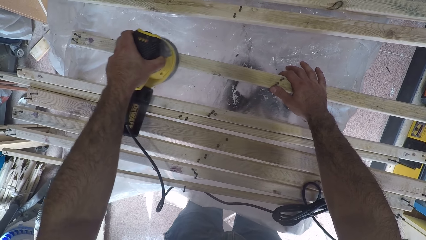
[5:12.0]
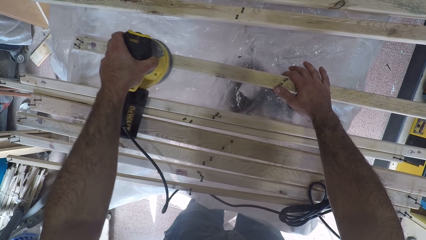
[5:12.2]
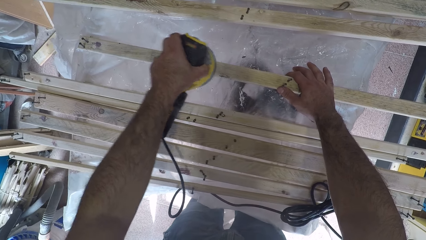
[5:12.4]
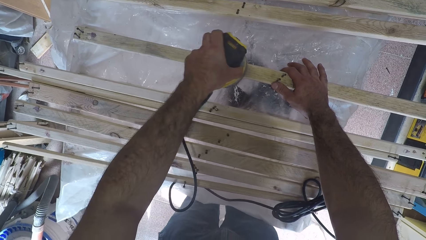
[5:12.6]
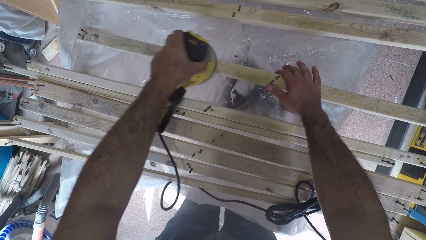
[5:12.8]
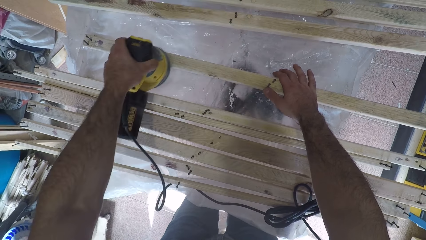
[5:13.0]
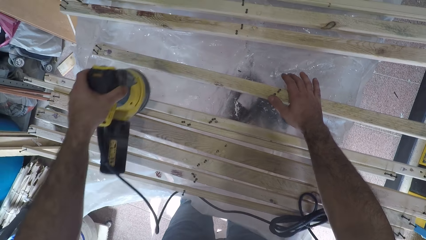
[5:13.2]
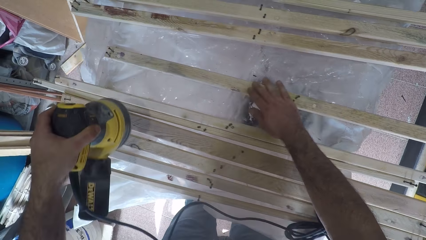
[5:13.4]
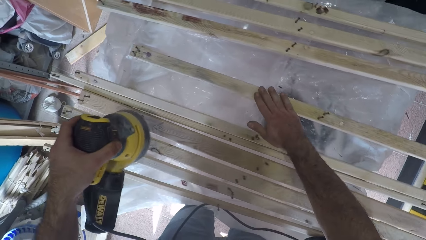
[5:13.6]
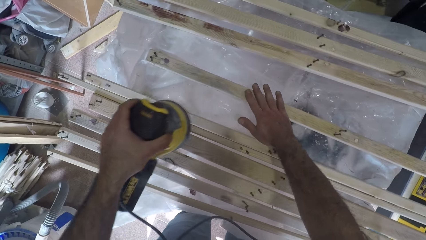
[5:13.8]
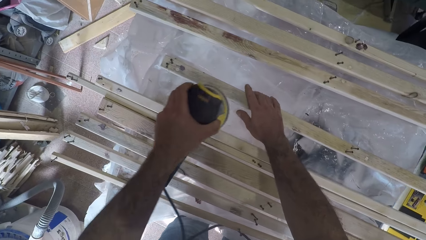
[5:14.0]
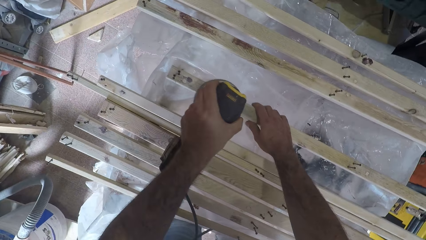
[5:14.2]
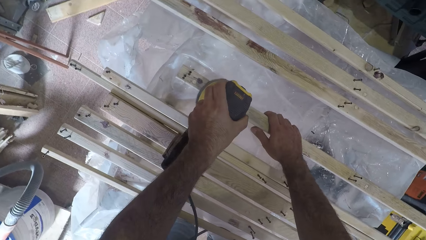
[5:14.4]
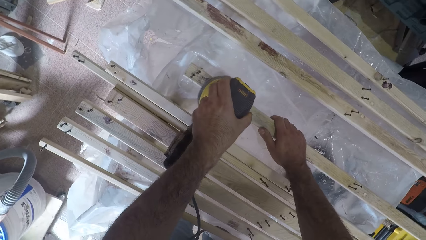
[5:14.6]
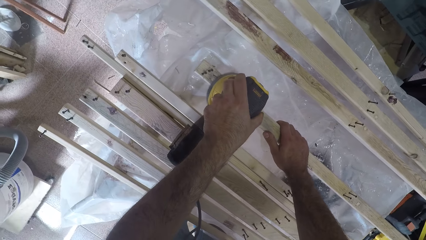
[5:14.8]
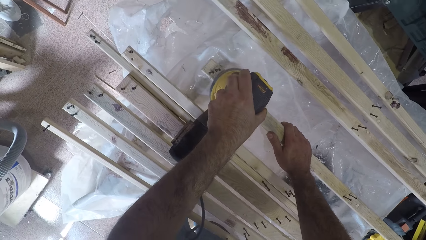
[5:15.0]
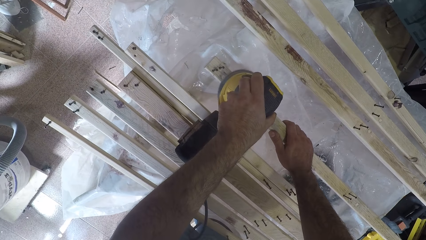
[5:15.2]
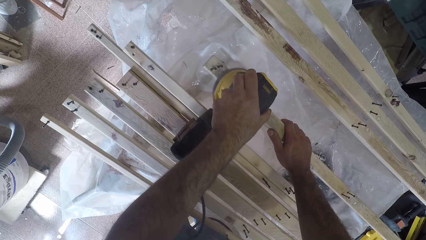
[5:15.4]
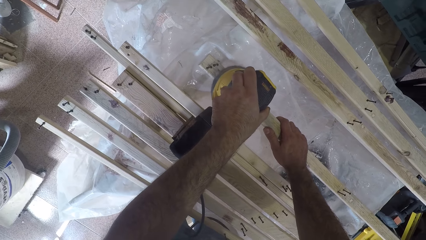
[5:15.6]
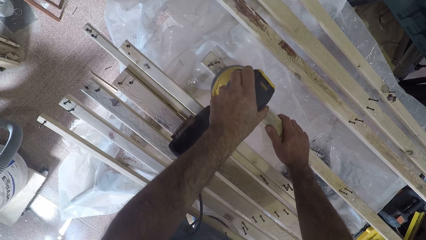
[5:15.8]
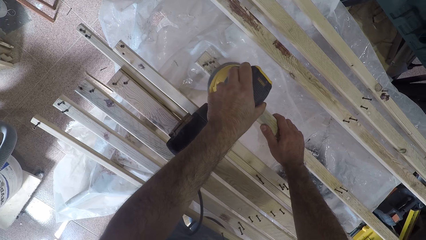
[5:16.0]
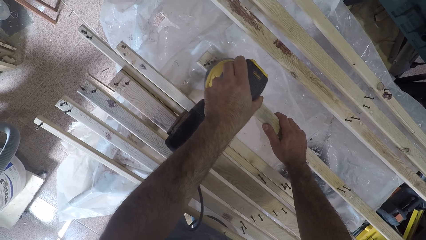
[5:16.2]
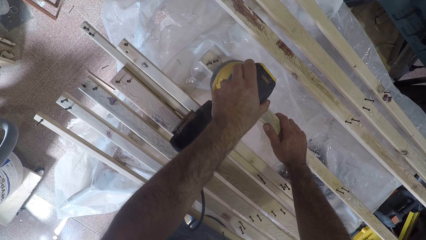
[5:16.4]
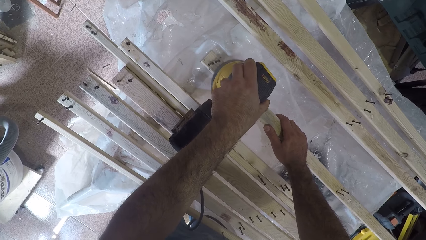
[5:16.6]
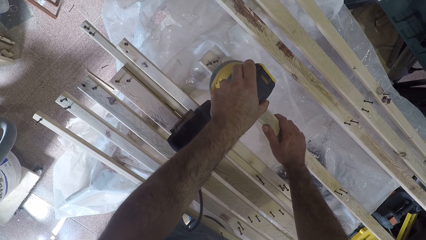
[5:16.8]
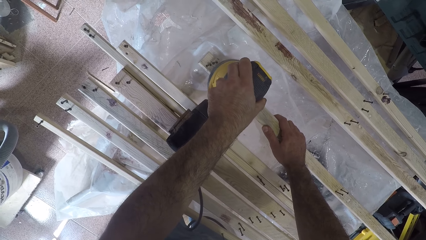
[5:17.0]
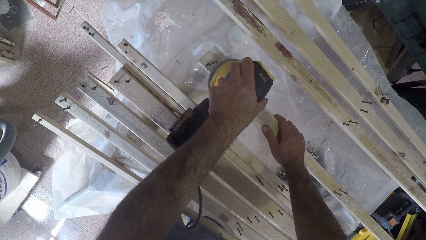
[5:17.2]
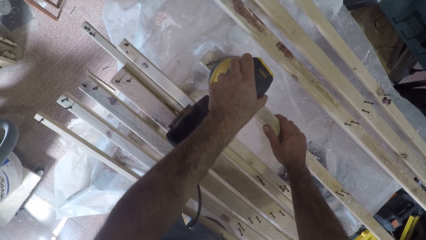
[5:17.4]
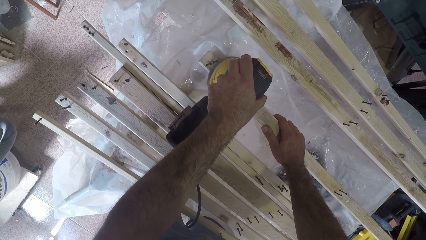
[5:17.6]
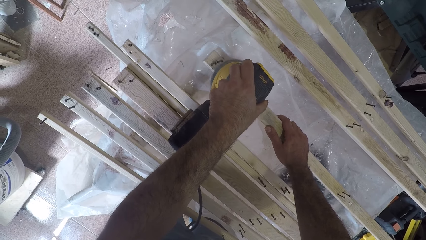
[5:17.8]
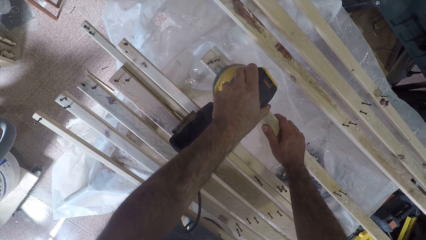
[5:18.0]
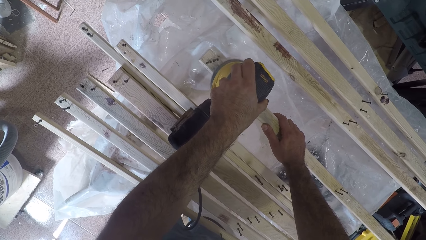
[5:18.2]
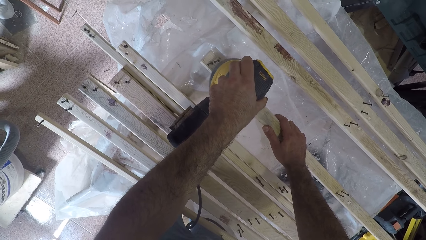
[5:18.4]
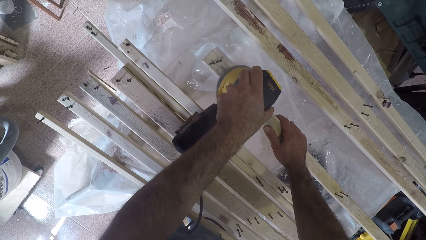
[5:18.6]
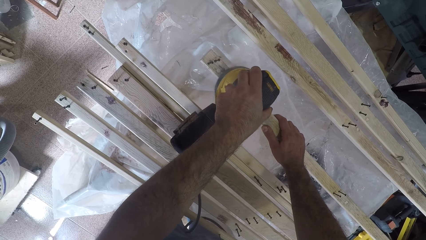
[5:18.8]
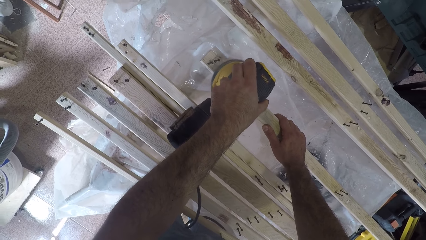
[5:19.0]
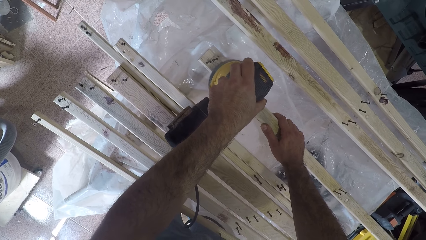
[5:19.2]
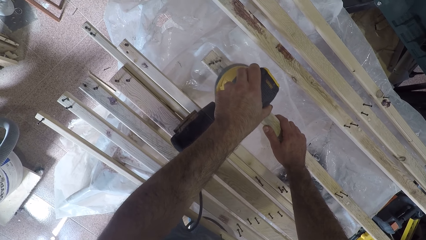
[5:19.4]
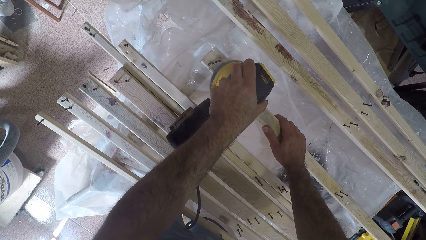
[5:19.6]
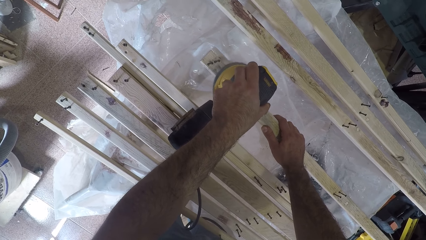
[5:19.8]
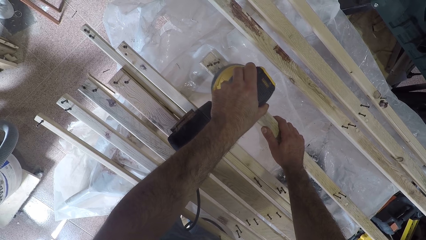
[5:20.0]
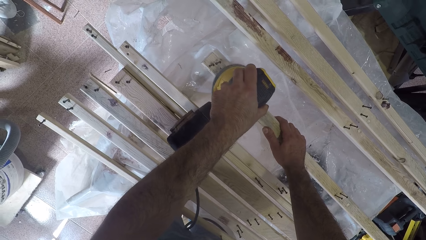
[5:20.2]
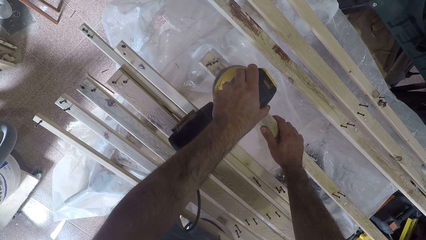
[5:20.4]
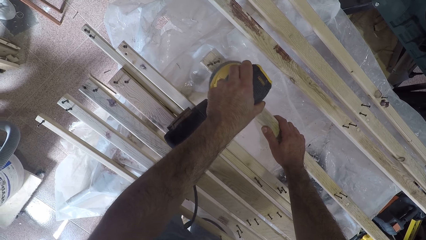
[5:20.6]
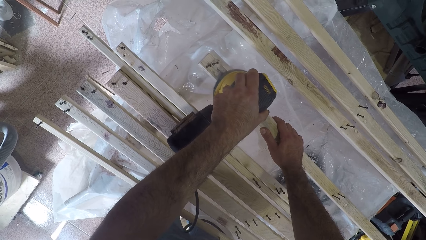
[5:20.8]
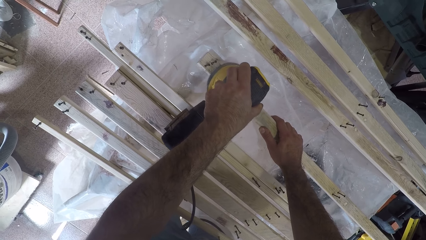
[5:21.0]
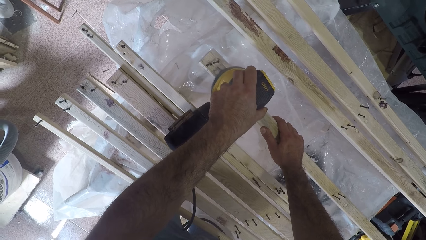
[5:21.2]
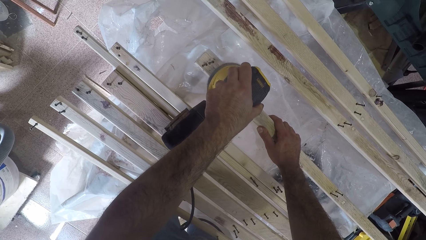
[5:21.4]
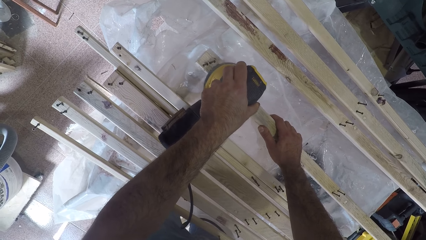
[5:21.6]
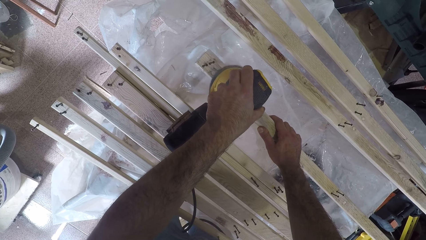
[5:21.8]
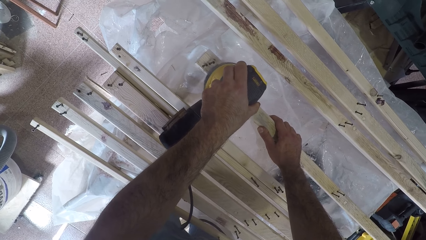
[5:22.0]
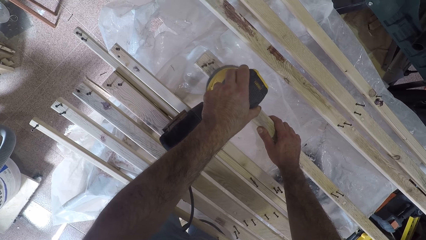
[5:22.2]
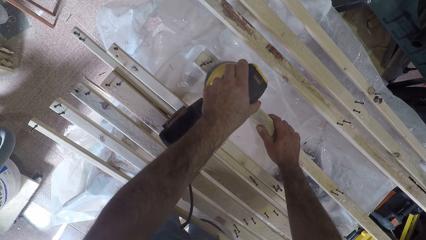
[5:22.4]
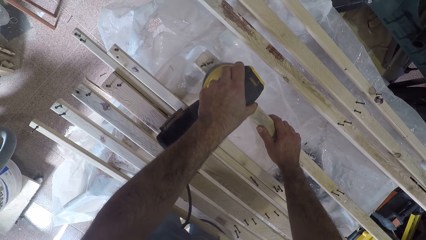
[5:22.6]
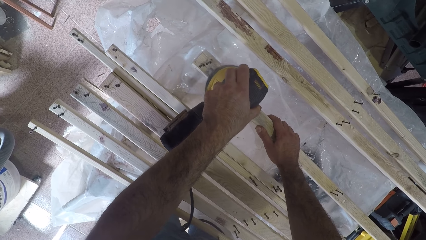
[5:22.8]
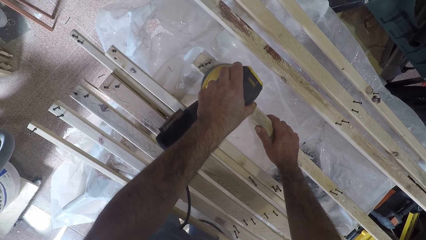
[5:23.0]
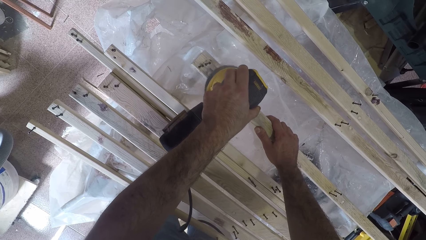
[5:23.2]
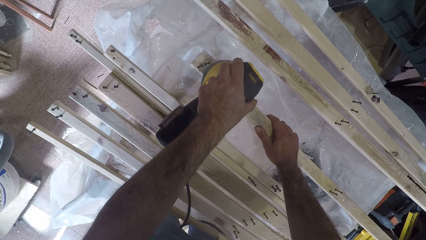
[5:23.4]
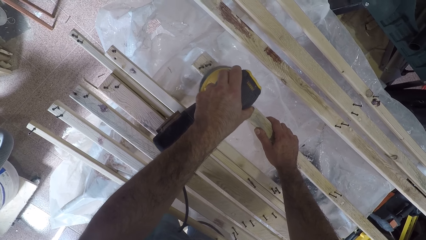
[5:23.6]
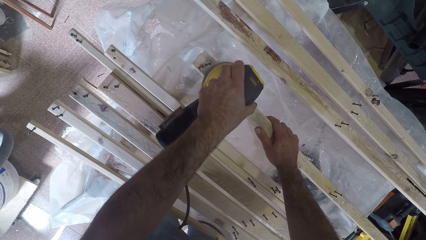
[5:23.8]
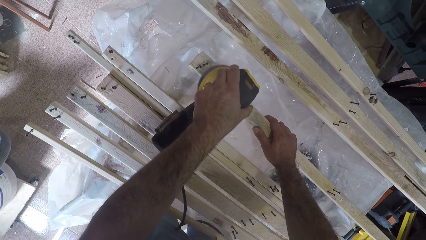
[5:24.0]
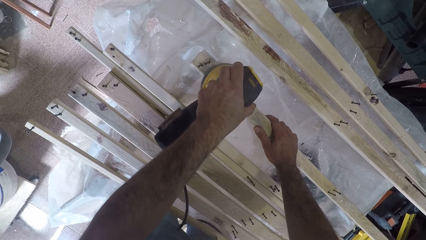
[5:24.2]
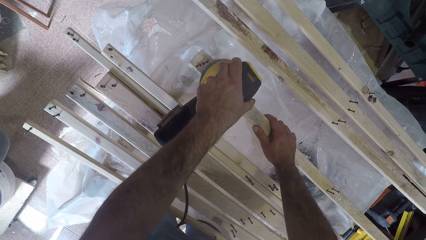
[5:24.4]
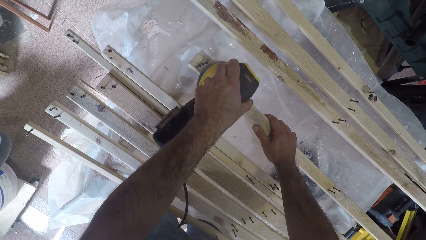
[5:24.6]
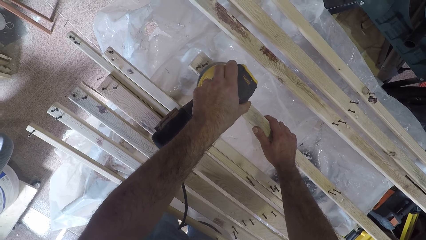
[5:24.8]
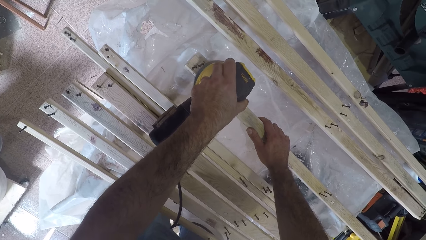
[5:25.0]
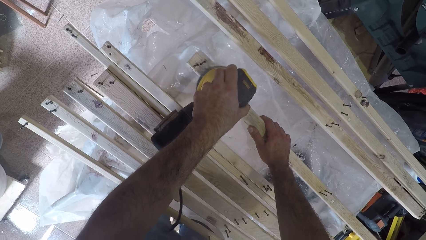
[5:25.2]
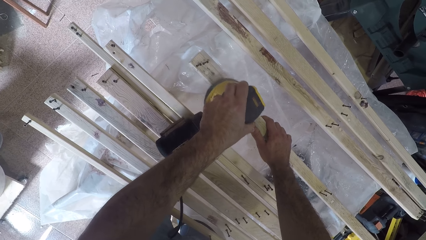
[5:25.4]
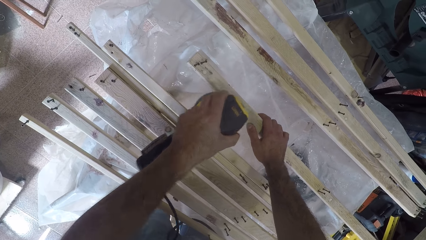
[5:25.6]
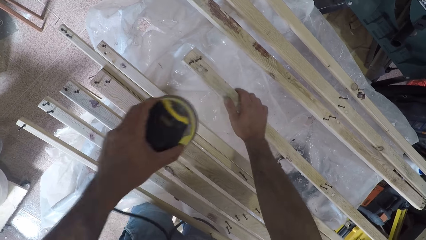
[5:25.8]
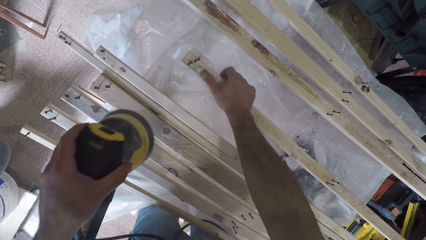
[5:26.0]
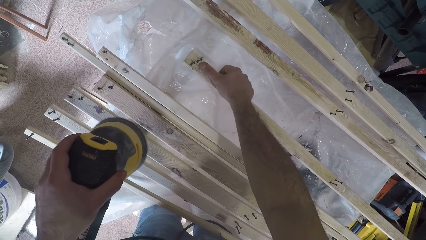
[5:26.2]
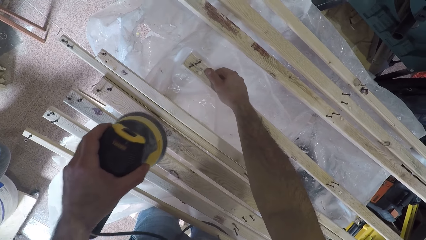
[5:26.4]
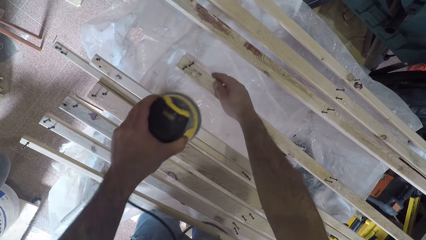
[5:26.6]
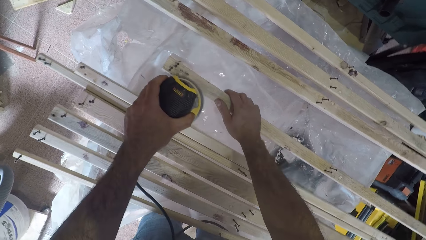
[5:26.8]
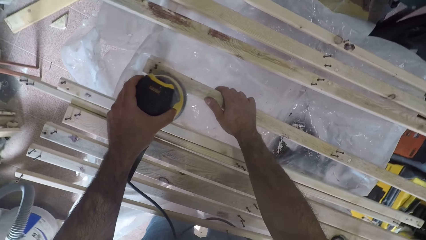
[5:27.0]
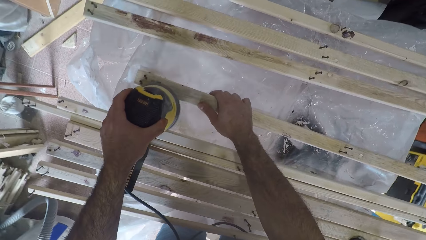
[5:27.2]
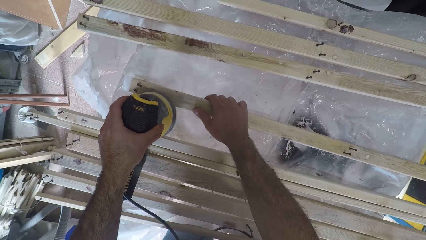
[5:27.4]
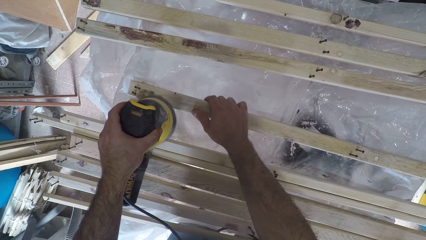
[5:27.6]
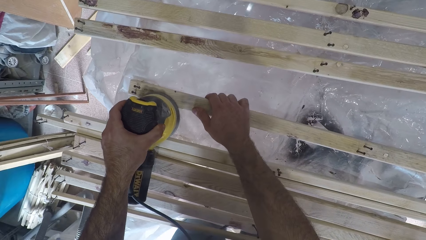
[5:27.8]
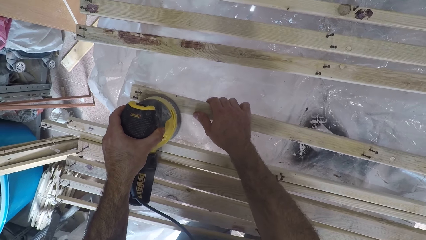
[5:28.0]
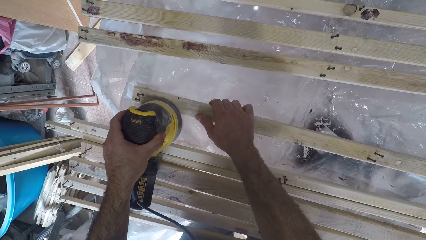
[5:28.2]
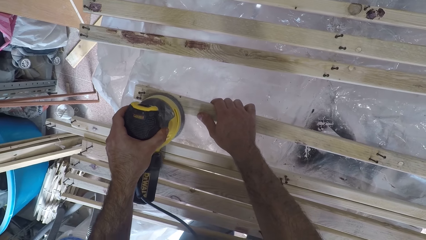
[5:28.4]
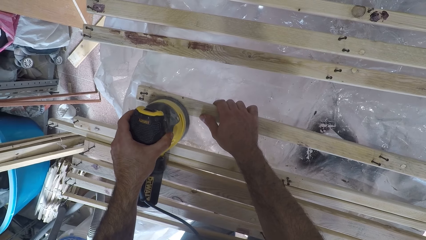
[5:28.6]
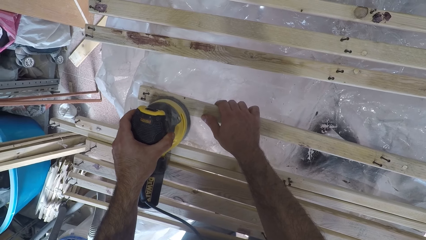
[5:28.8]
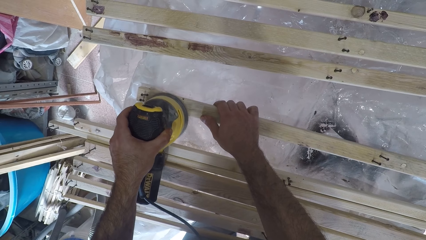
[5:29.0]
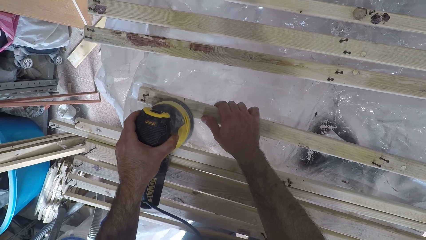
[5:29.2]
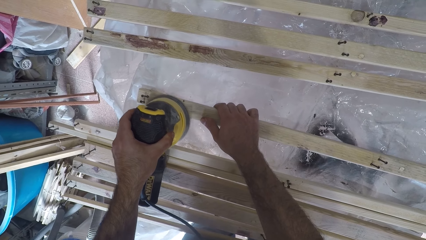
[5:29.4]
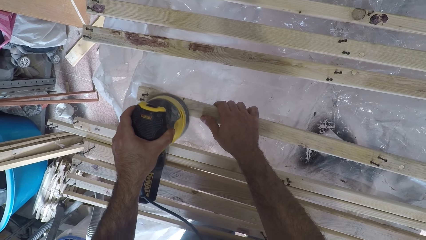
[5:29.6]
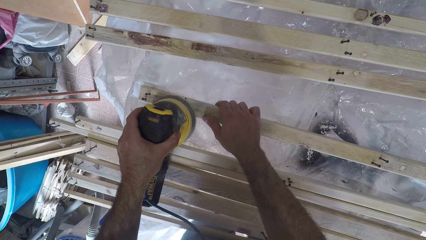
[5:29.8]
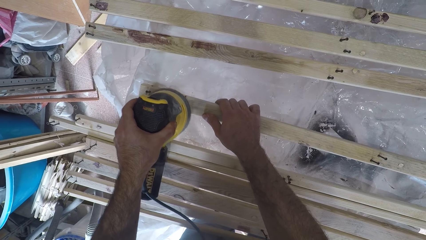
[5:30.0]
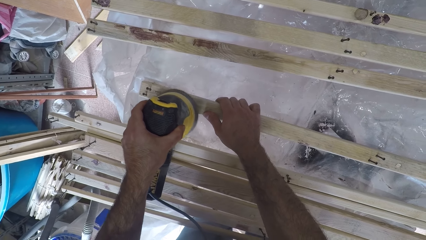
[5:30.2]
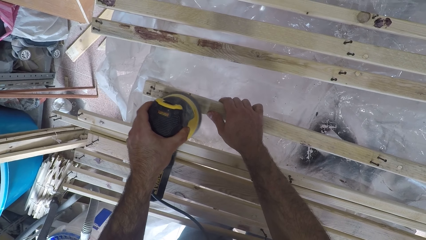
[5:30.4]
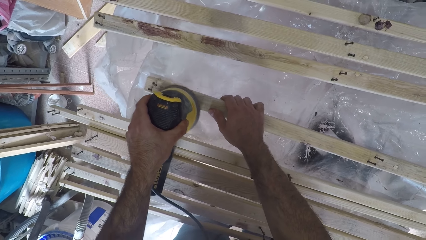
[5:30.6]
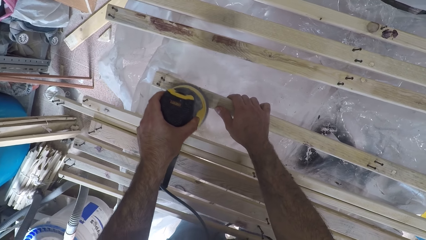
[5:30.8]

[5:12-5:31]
The camera wearer touches the surface of the second wood plank with his right hand. He holds the wood with his hand. He smoothens the wood using a sander machine. He continues to brush the second wood plank with the brush oscillating tool. He rubs the surface of the second wood plank with his right thumb. He holds the wood with his hand. He smoothens the wood using the sander machine. He continues to brush the second wood plank with the brush oscillating tool.
